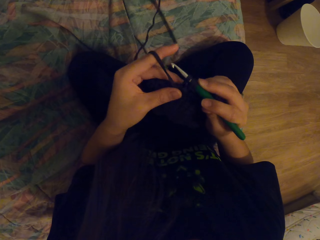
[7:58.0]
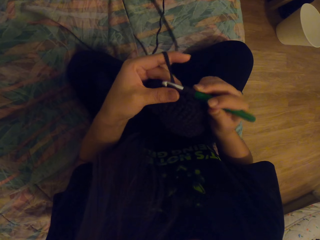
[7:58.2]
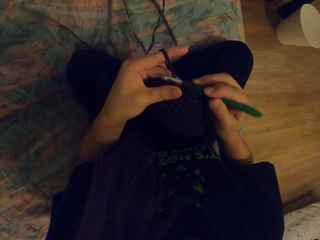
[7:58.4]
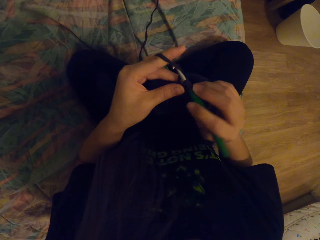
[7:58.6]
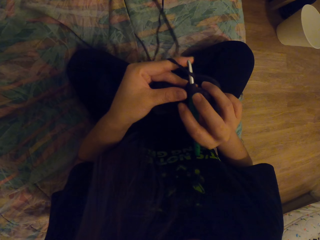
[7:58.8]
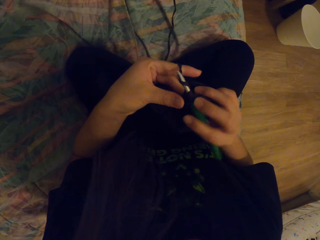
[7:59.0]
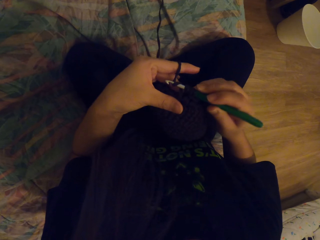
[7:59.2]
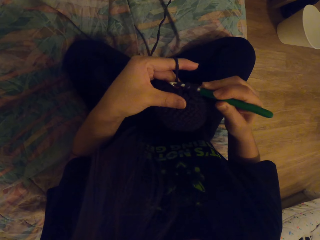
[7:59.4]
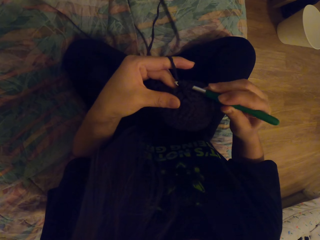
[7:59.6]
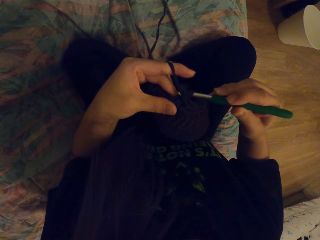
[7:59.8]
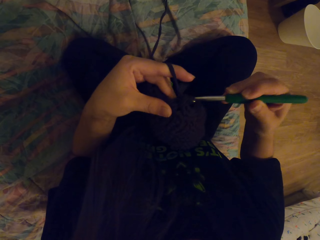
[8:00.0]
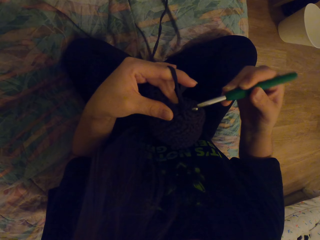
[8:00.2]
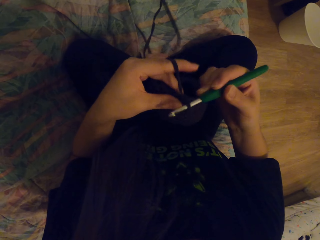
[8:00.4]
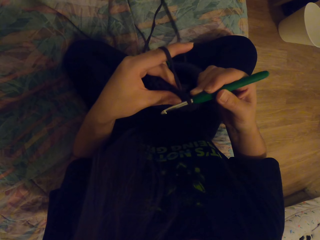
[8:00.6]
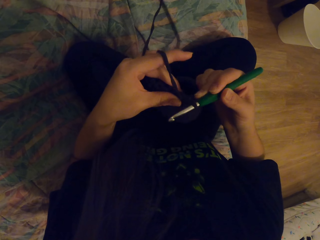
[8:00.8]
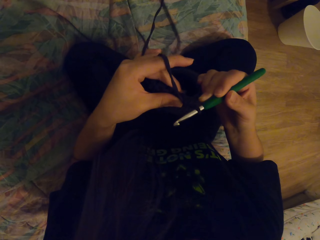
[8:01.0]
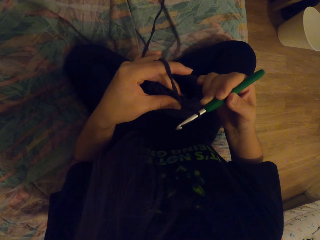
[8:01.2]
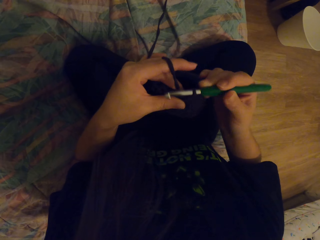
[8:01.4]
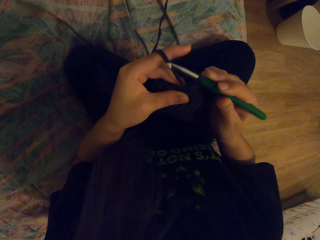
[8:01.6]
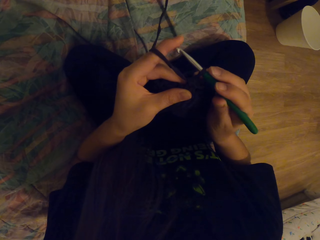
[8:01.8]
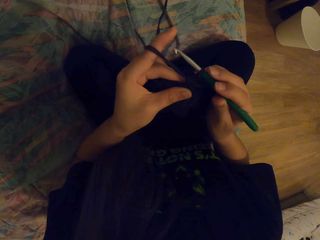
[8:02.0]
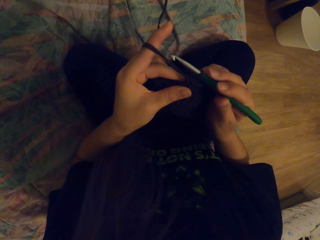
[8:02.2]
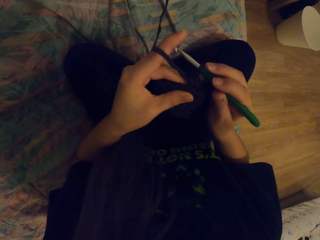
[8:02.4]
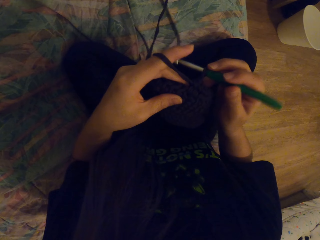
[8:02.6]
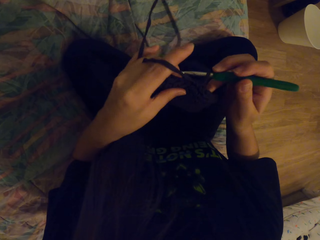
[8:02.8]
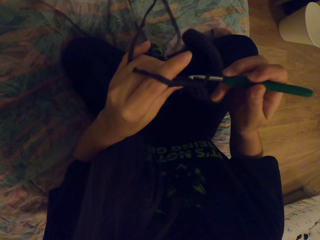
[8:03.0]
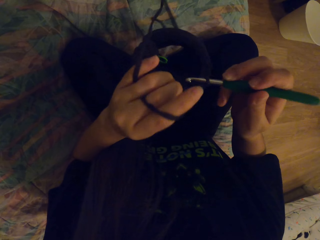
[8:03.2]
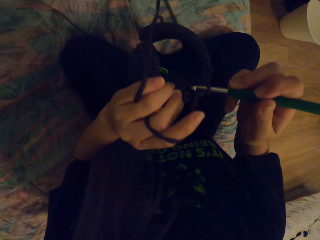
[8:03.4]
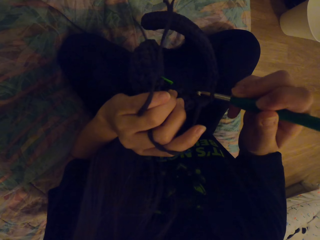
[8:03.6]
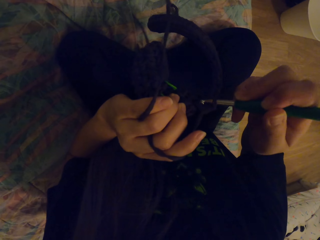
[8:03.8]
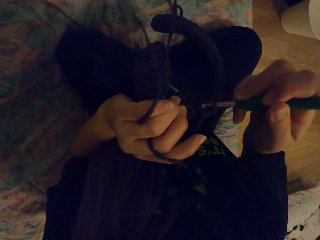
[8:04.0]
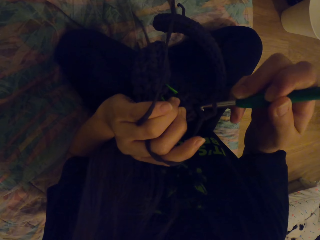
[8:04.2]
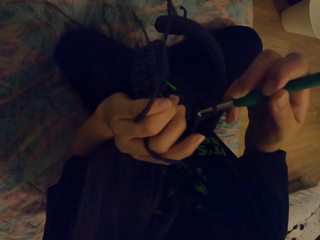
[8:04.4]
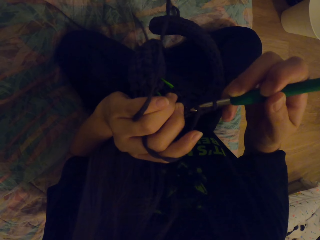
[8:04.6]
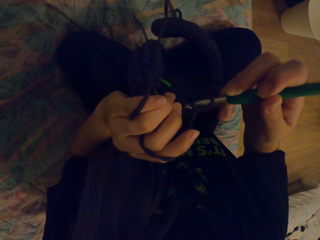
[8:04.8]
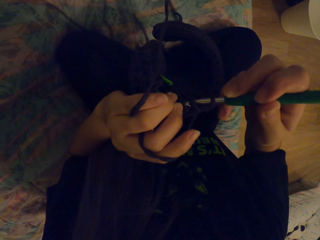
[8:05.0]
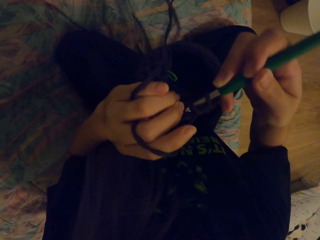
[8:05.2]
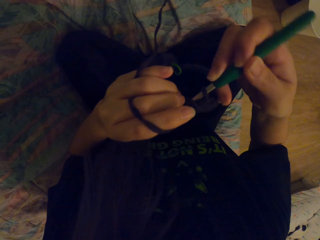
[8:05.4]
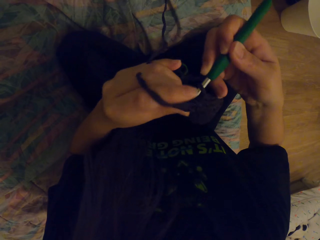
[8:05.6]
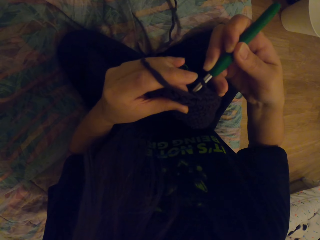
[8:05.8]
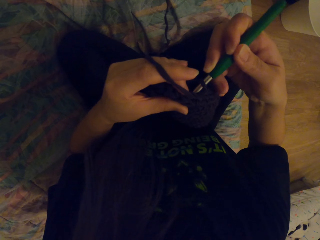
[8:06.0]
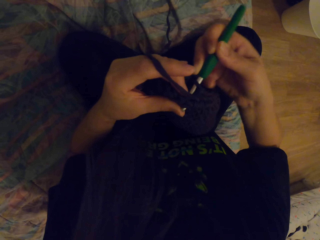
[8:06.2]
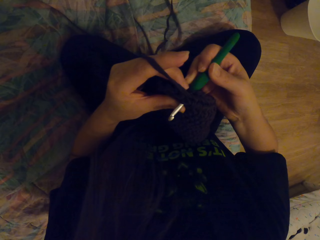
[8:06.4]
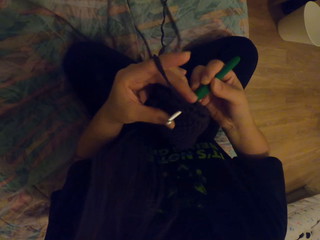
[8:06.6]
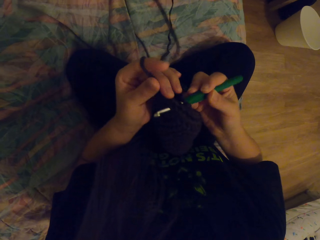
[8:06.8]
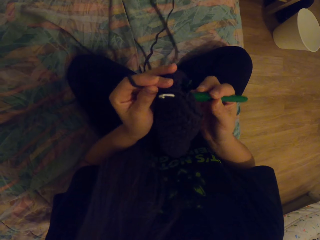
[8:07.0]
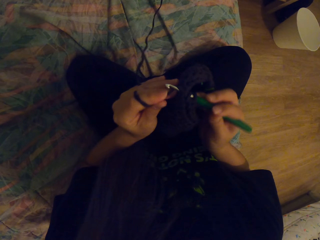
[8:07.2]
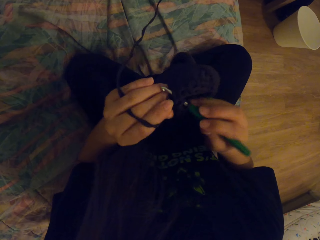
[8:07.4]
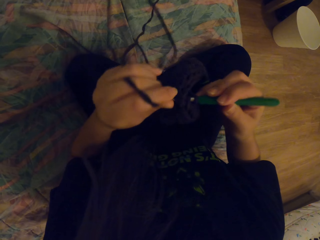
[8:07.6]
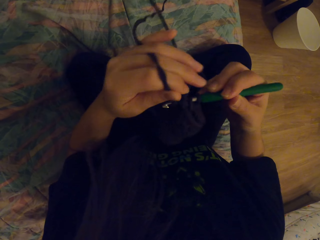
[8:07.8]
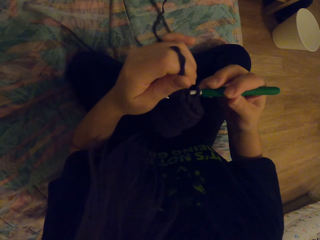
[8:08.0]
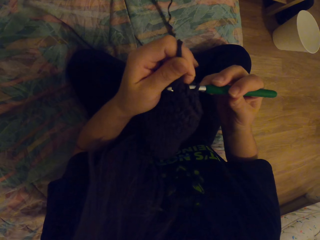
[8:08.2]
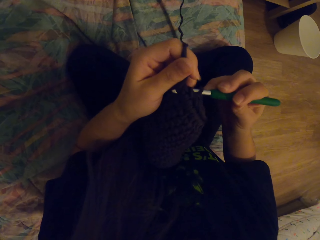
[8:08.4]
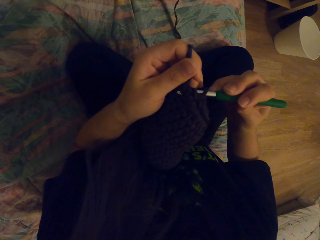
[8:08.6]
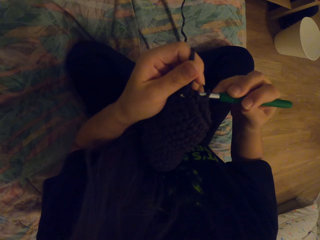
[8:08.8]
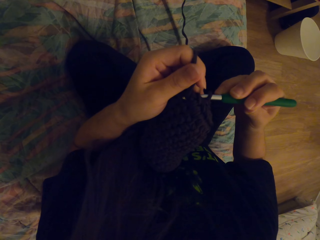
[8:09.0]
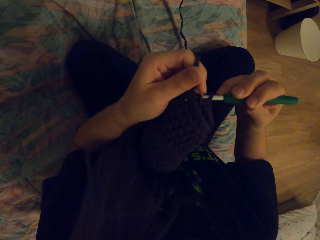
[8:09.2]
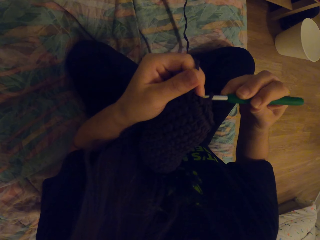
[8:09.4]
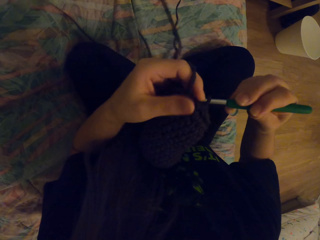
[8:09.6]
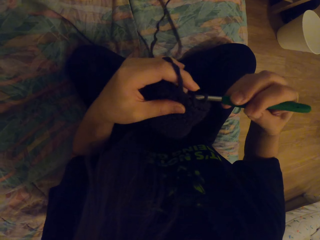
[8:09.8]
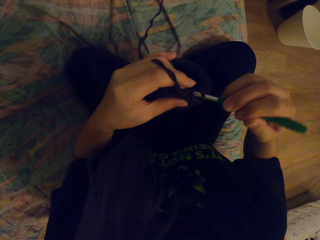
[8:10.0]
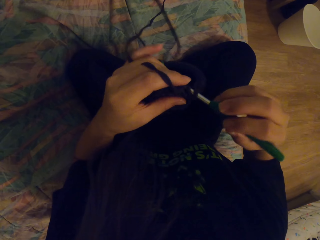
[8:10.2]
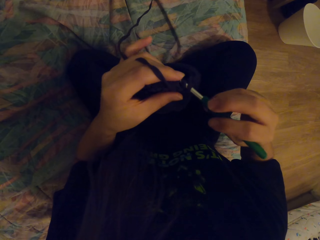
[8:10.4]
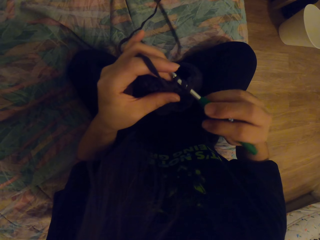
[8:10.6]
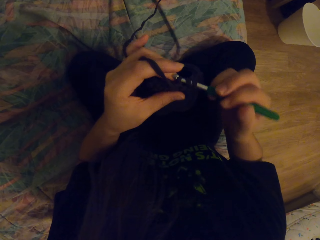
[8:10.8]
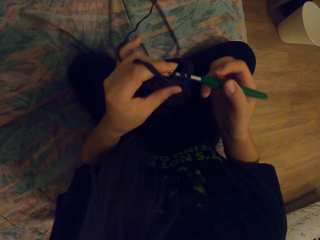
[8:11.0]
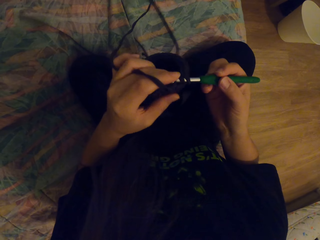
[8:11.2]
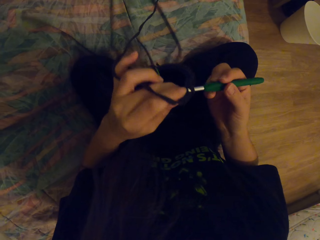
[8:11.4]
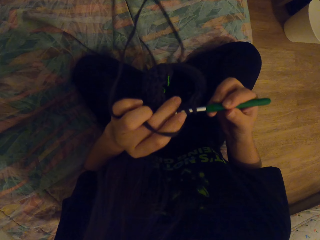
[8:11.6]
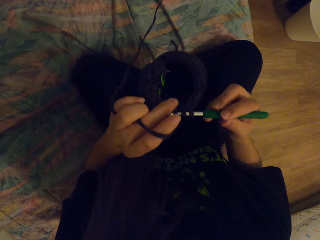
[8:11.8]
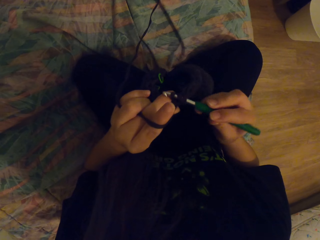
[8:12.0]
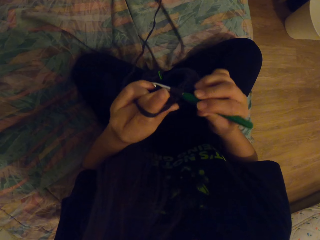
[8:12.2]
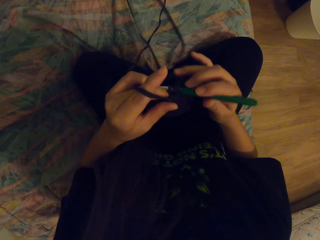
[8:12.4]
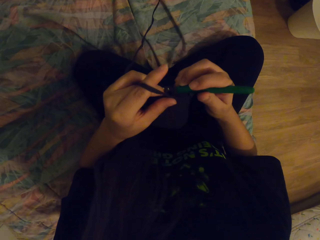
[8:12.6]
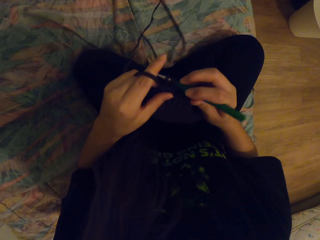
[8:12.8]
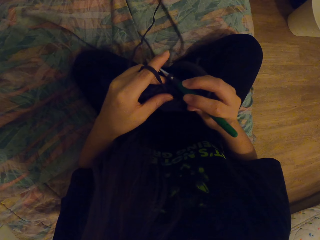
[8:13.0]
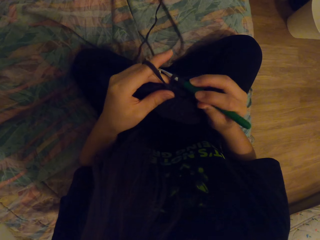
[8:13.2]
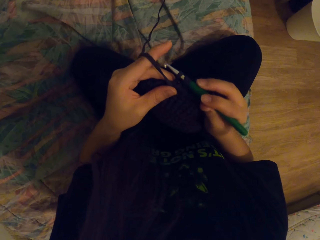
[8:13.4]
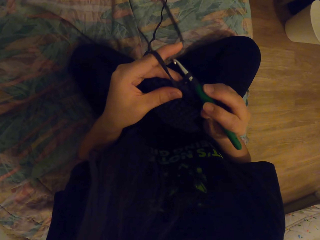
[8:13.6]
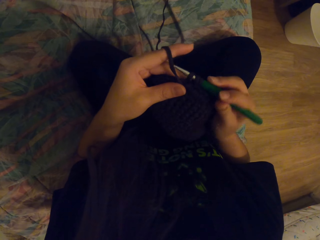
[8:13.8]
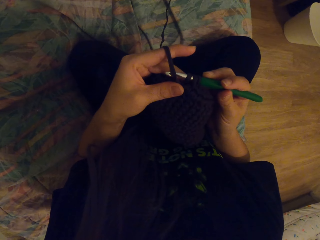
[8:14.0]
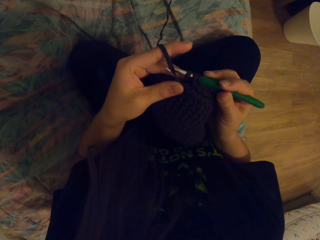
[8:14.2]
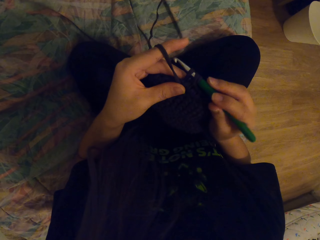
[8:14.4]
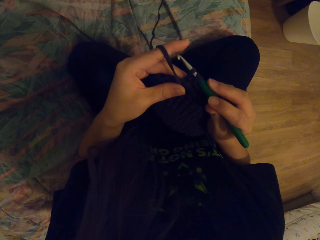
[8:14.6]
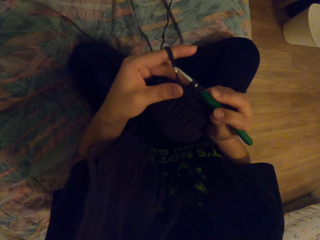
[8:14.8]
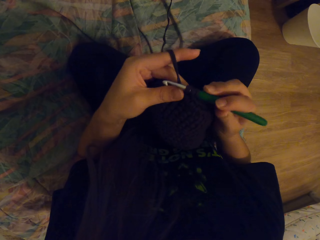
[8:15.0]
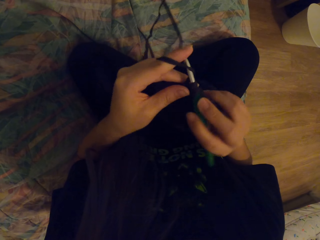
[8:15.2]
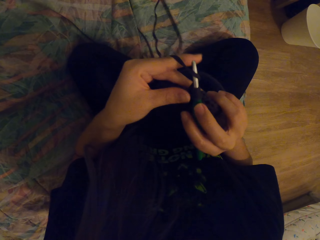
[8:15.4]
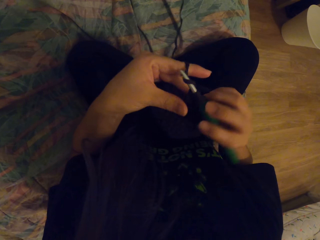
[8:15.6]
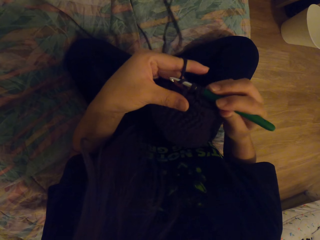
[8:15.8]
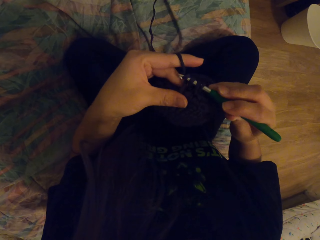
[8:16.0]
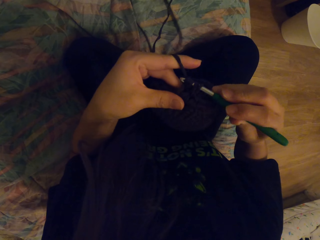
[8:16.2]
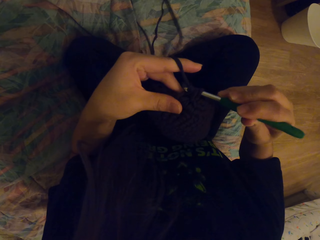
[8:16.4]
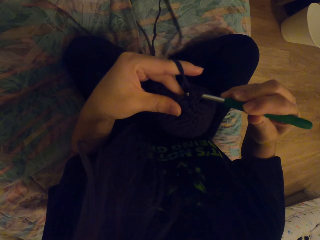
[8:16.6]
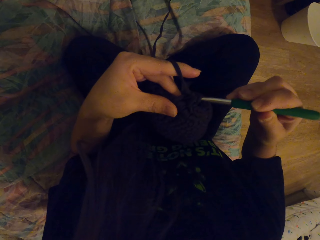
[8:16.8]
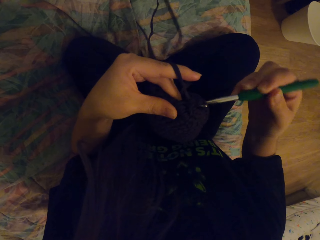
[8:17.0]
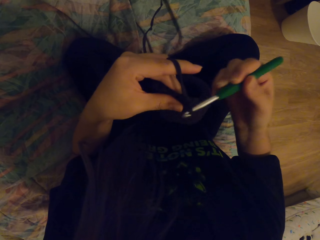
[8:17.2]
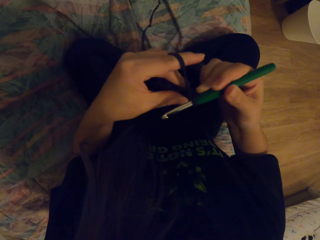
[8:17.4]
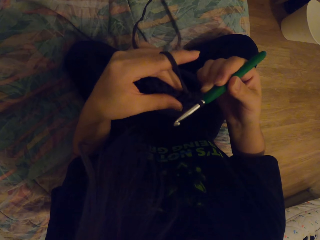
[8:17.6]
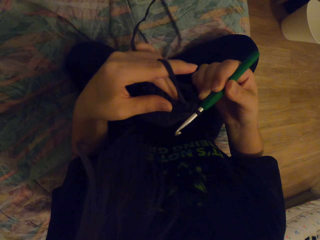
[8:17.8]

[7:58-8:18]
The camera wearer coils a thread on a crochet hook. They pull the yarn. They crochet a fabric with the crochet hook. They put the yarn in the crochet hook. They put the yarn in the crochet hook again. They coil the thread on the crochet hook.

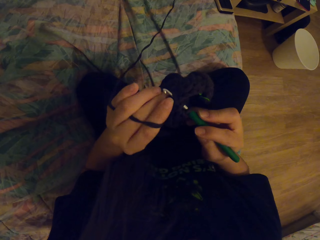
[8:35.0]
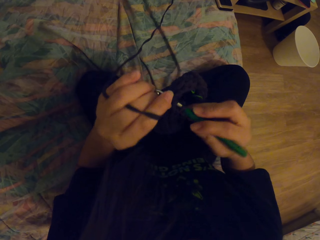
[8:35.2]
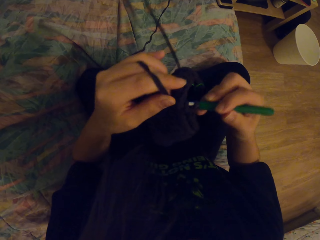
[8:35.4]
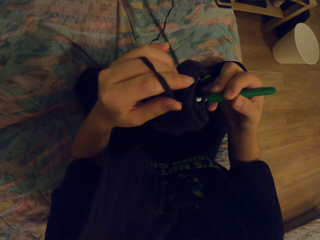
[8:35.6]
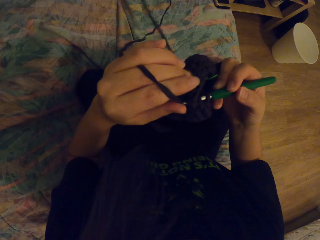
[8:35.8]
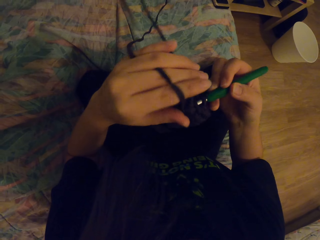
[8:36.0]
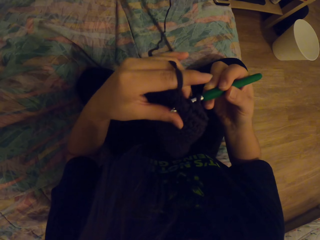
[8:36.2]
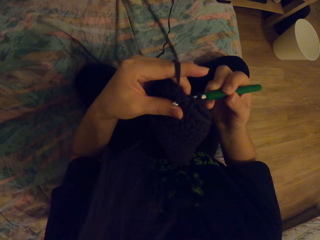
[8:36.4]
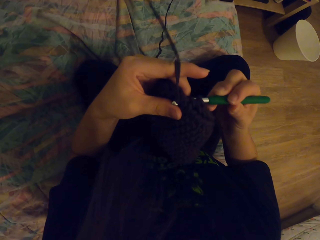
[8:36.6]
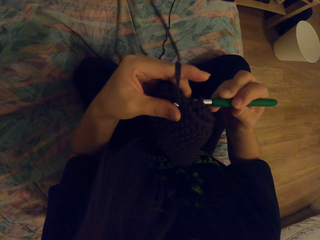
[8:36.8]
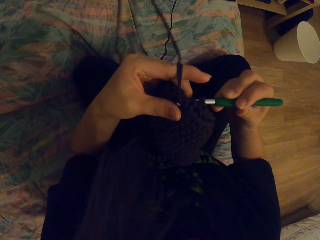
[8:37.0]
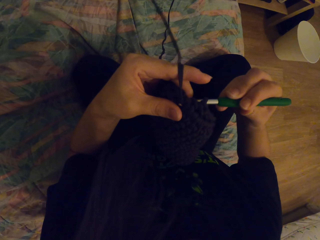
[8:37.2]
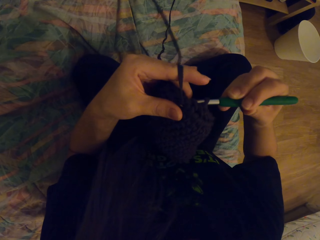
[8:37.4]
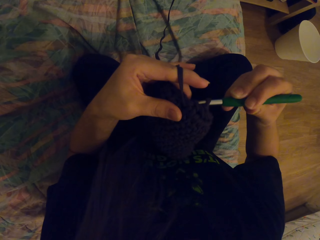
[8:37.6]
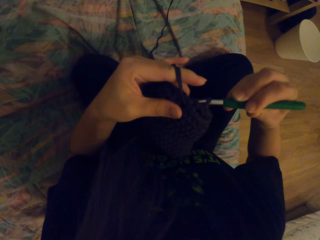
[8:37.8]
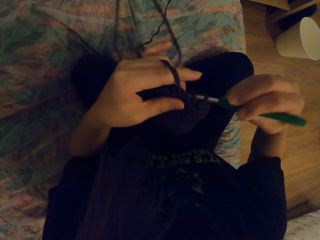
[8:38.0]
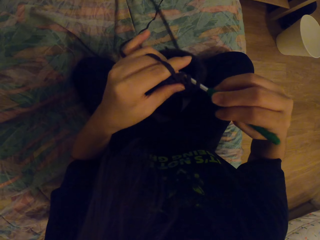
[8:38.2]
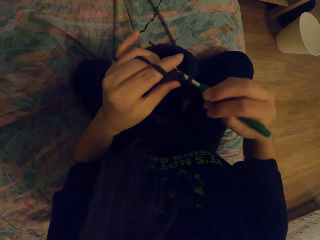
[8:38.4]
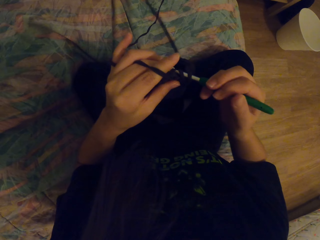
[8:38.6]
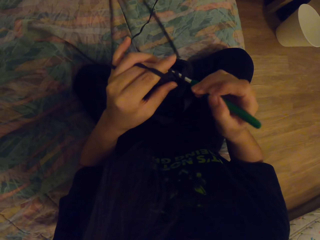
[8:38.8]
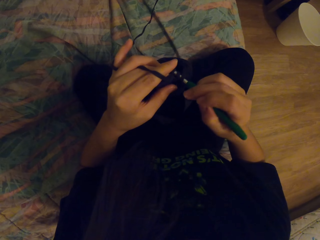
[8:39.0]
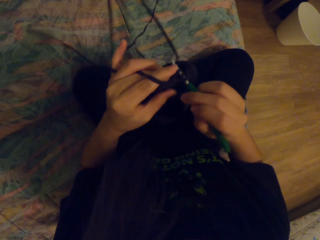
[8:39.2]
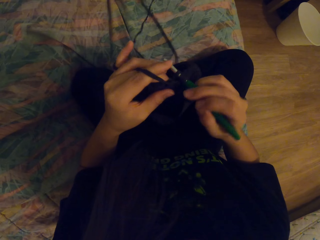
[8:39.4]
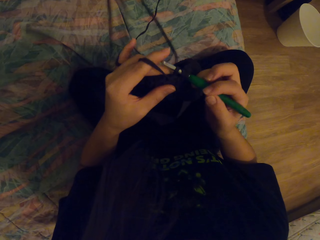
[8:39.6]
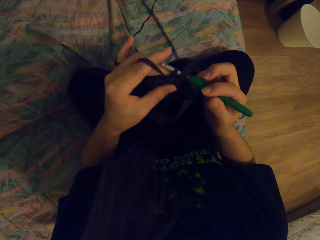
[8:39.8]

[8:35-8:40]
The camera wearer moves her hand. She puts the yarn in the crochet hook.
